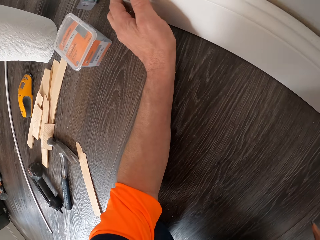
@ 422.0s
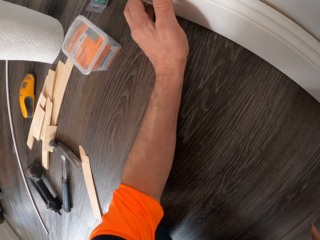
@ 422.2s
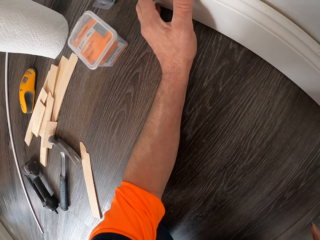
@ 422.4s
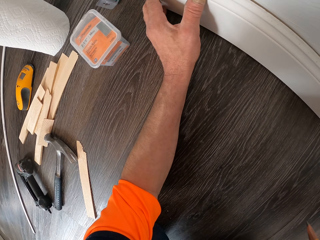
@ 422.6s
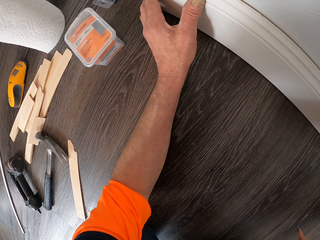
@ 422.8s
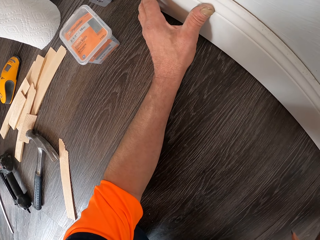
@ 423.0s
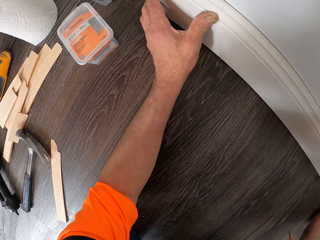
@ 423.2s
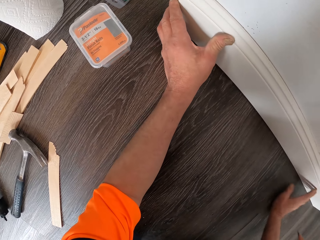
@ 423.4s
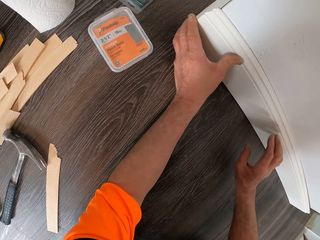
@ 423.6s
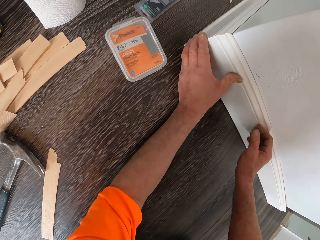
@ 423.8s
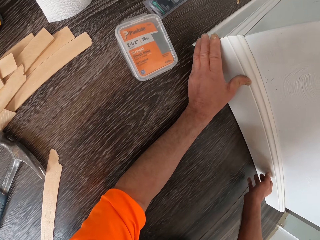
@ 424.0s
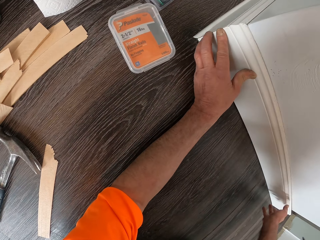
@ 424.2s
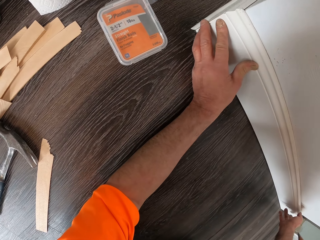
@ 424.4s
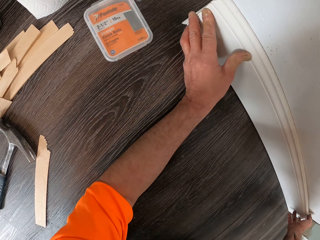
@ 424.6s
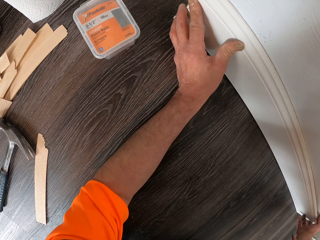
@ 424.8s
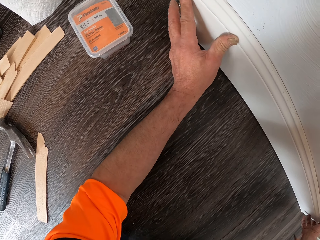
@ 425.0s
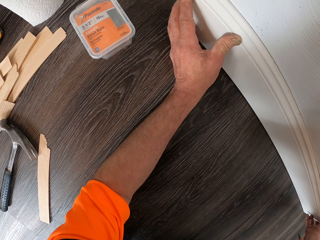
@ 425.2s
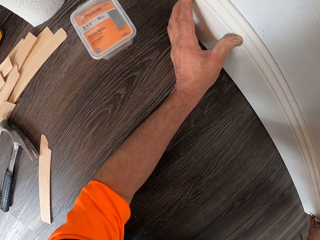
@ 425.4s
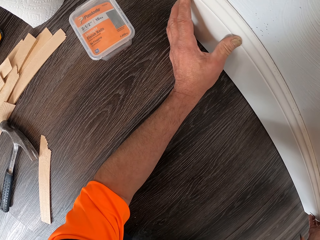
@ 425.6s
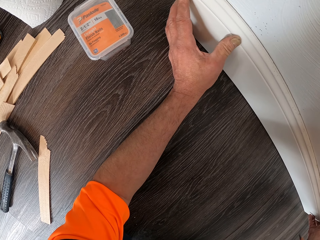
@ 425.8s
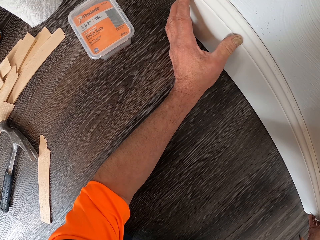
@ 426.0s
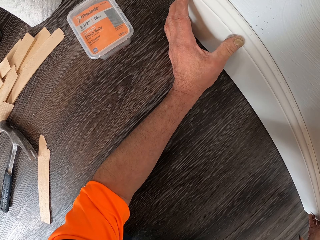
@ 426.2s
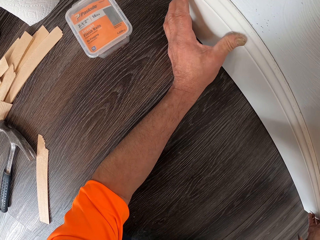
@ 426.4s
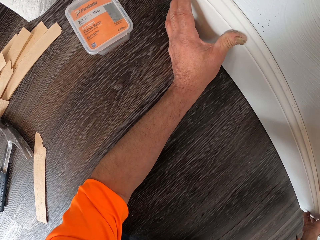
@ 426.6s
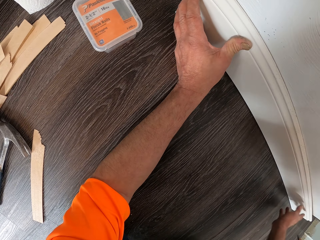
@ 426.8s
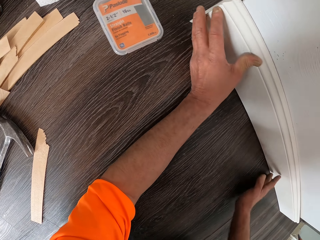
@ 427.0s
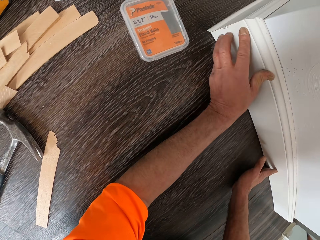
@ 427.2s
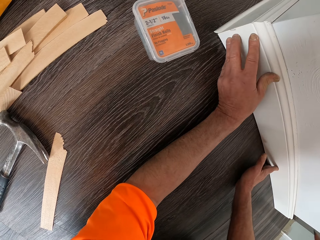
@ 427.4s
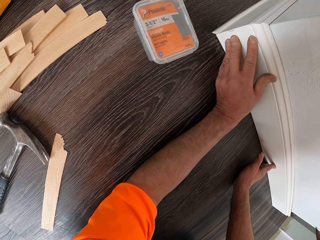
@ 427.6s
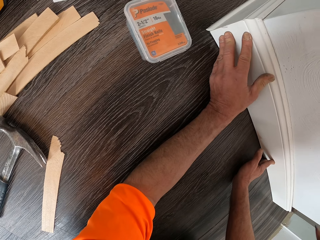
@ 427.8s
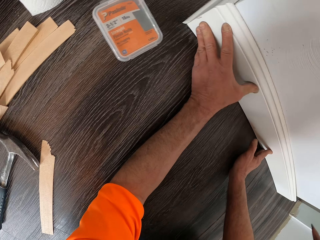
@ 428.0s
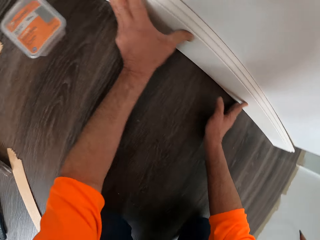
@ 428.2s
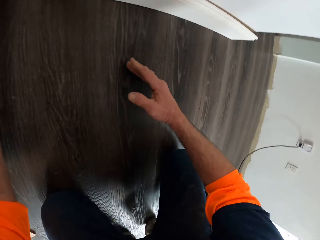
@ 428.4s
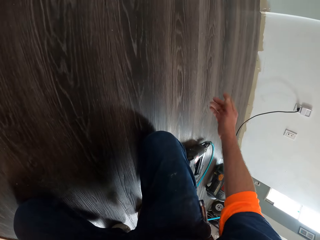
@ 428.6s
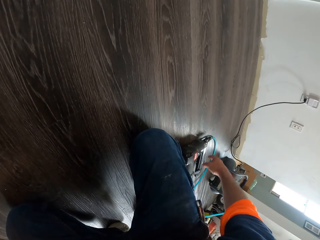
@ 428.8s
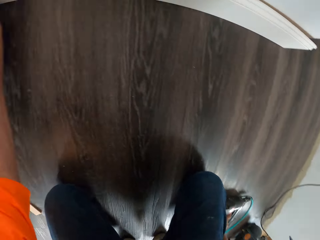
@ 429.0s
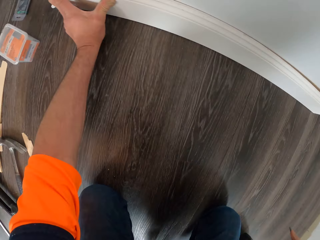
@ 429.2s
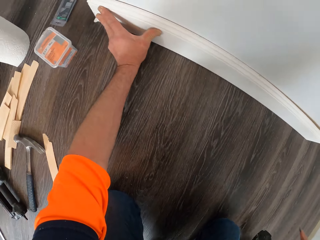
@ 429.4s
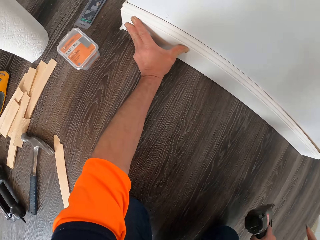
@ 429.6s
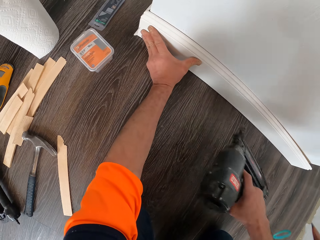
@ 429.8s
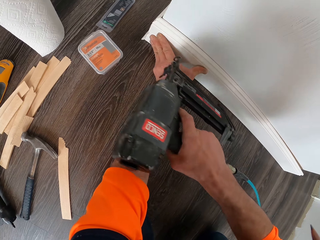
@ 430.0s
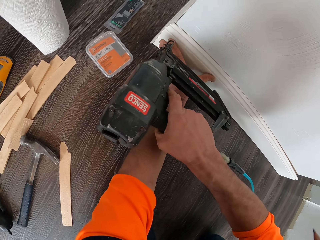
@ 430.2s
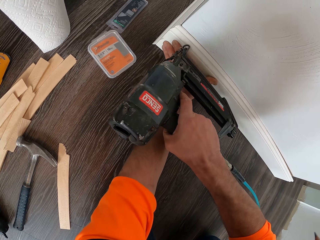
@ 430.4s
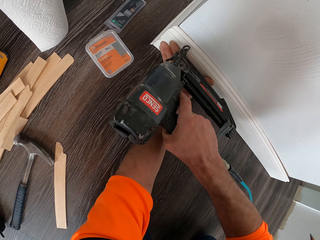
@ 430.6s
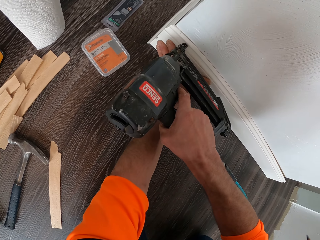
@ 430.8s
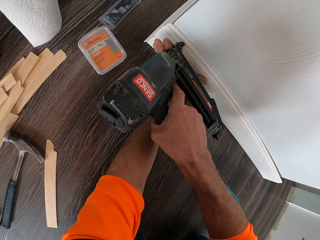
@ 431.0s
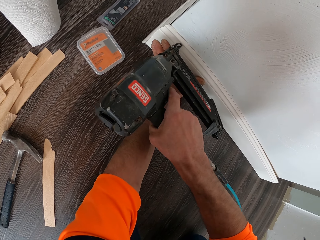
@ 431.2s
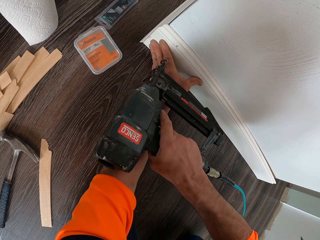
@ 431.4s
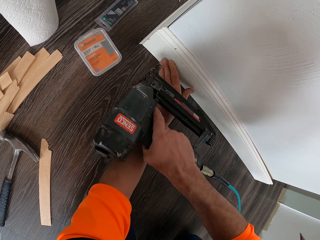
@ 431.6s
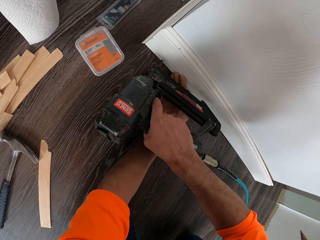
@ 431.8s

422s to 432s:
The camera wearer aligns the piece of wood well on the wall. They pick the second drilling machine from the floor. They drill the wood to the wall.

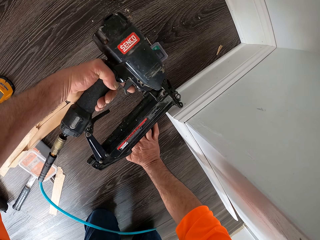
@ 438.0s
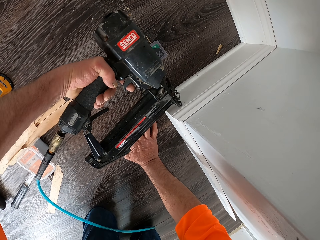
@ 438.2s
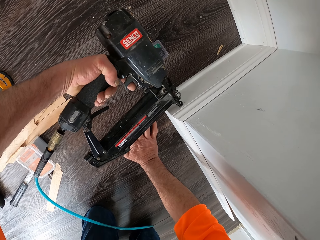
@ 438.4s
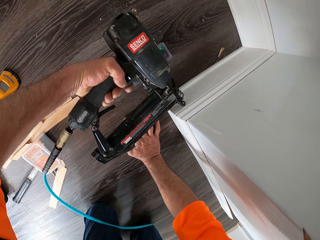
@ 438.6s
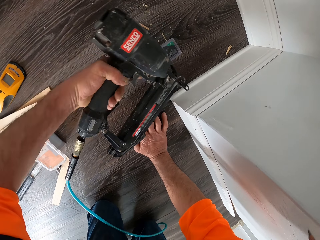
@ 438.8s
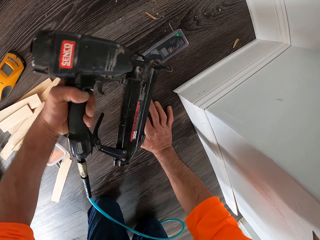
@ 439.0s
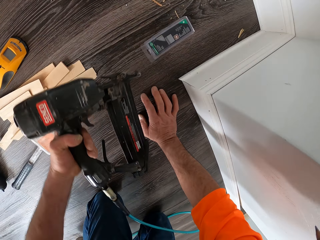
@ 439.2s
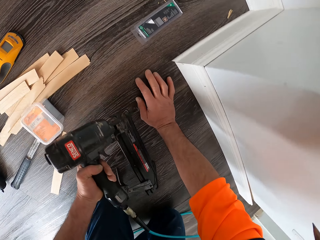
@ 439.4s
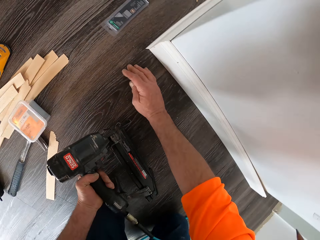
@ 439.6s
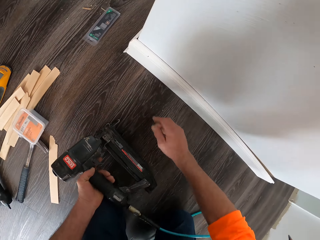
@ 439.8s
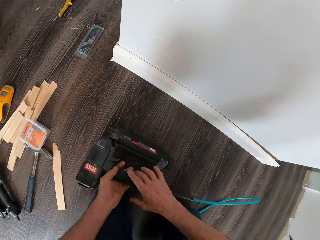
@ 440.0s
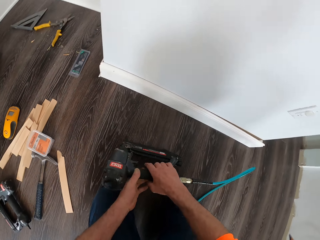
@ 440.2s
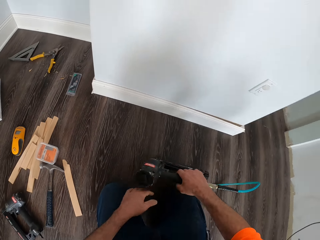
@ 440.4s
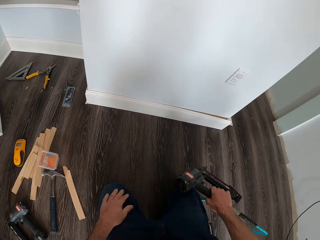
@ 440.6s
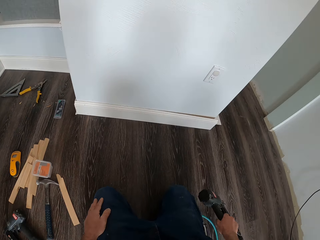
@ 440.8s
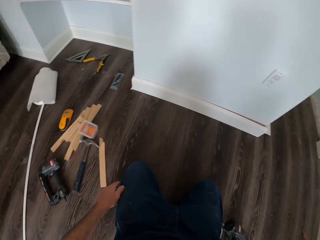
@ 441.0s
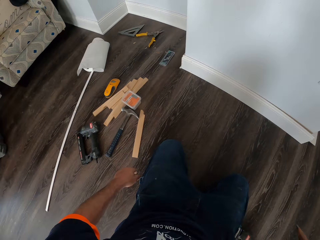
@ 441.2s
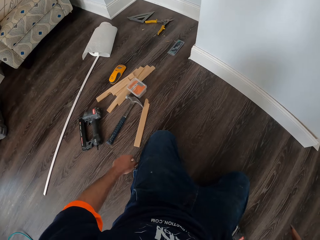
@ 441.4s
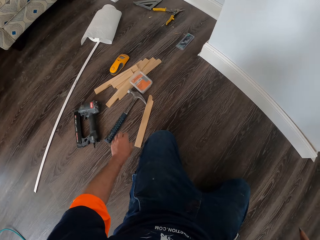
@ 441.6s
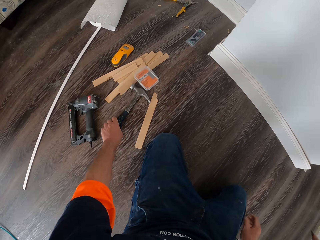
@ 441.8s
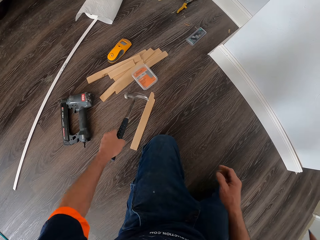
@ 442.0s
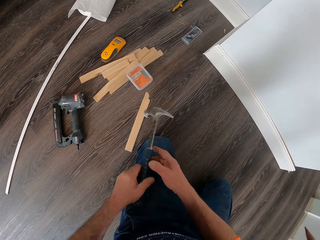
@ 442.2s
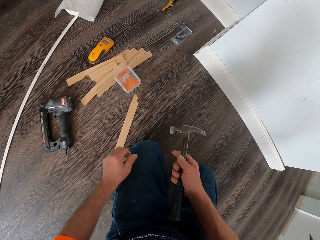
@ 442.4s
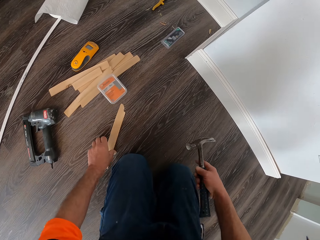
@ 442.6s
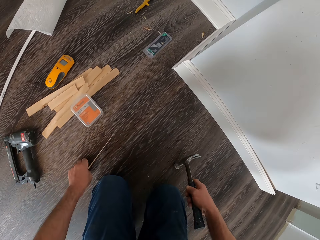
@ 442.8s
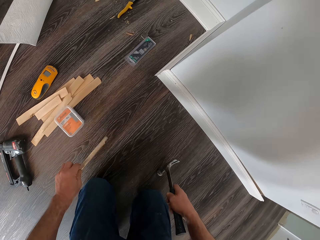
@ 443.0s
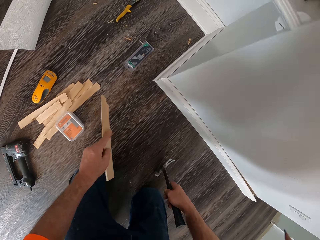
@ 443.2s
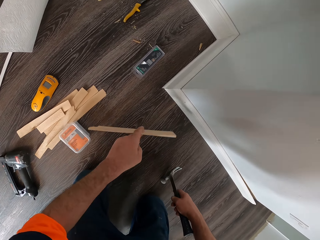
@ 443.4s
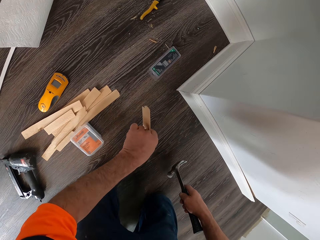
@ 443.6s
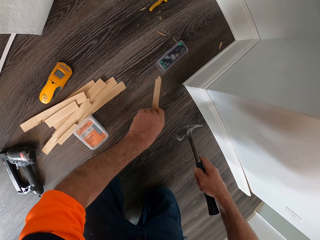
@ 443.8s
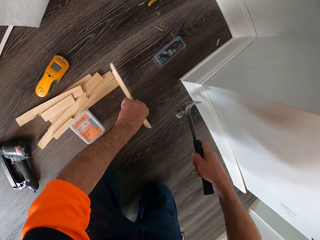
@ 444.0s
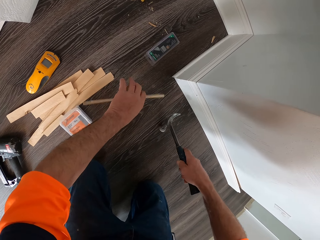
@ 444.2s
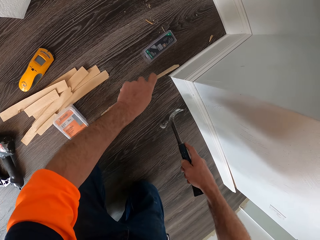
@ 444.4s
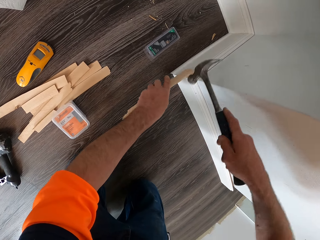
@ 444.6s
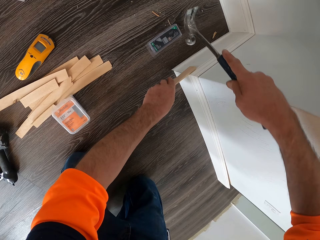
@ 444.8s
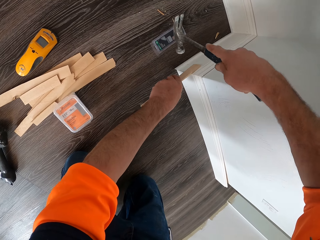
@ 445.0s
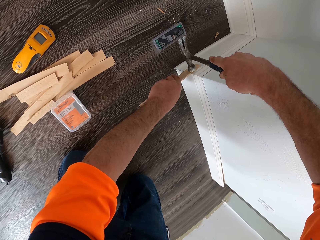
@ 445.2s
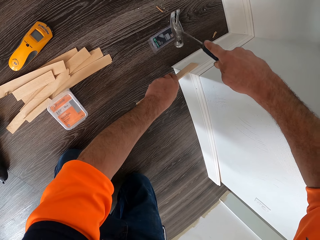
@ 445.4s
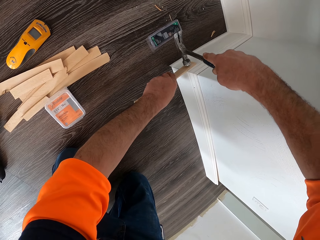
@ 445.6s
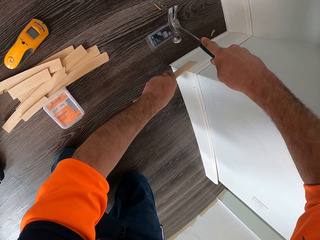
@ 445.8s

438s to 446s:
The camera wearer moves the drilling machine to his right hand. He drops the drilling machine on the floor. He picks the hammer from the floor and moves the hammer to his right hand. He picks a stick or piece of wood from the floor. He places the stick against the wall. He aligns the piece of wood on another piece. He hits the stick with the hammer.

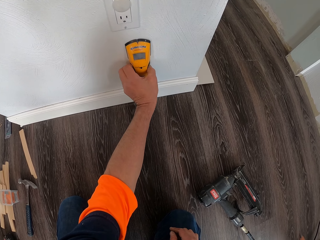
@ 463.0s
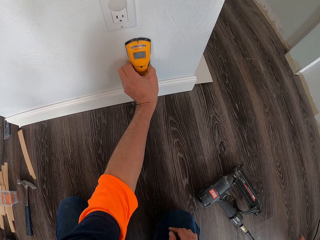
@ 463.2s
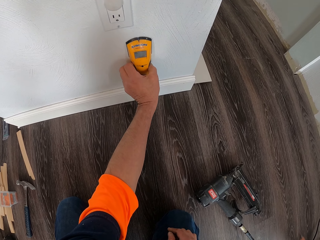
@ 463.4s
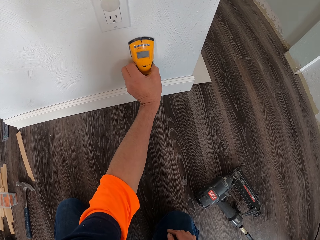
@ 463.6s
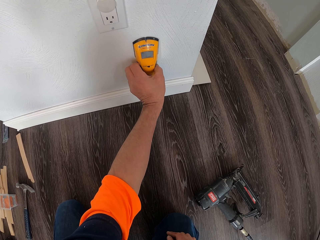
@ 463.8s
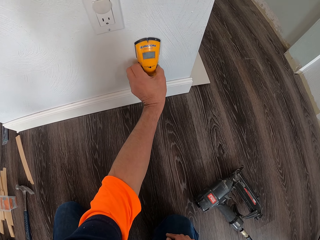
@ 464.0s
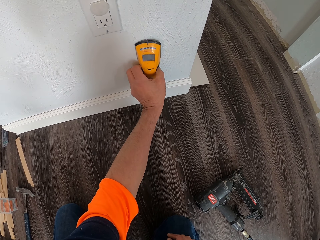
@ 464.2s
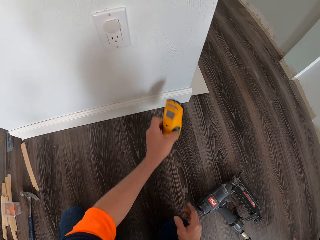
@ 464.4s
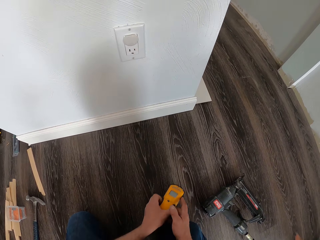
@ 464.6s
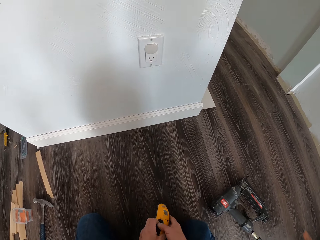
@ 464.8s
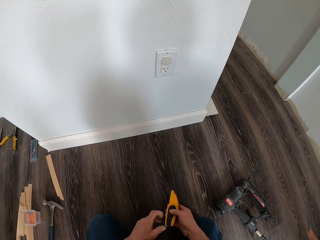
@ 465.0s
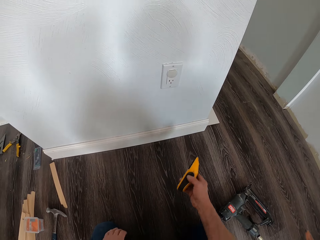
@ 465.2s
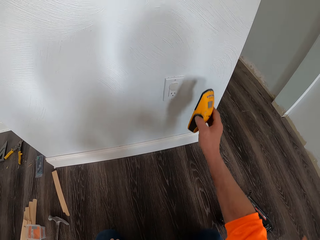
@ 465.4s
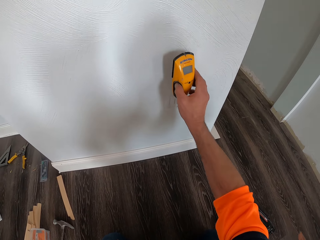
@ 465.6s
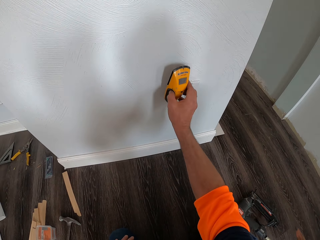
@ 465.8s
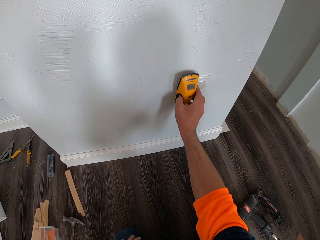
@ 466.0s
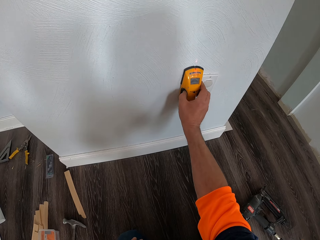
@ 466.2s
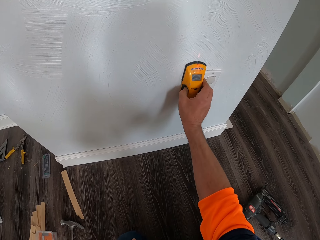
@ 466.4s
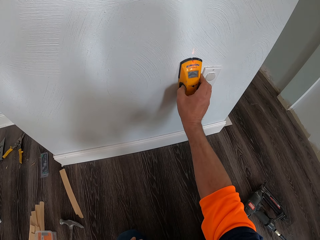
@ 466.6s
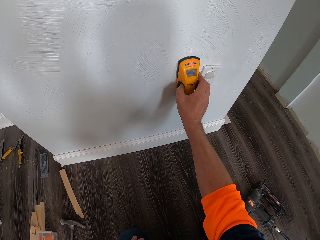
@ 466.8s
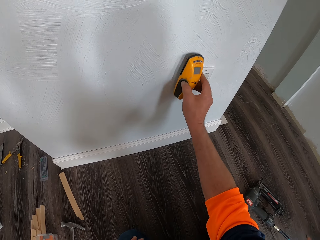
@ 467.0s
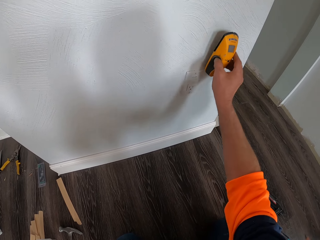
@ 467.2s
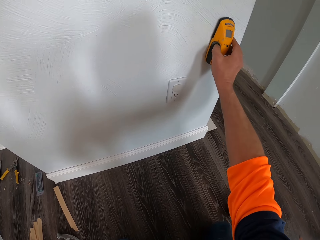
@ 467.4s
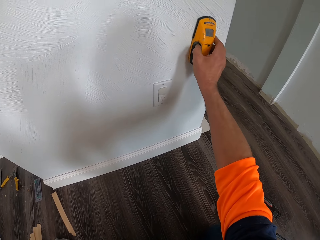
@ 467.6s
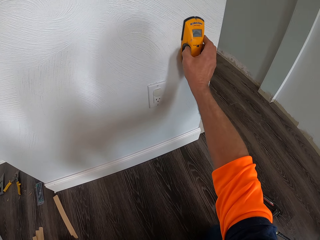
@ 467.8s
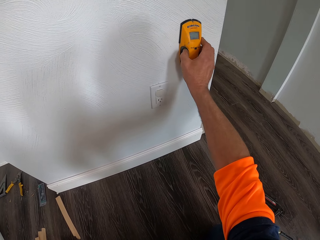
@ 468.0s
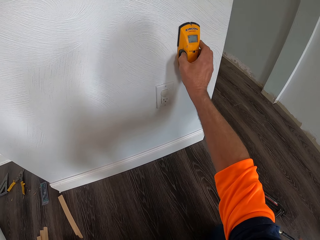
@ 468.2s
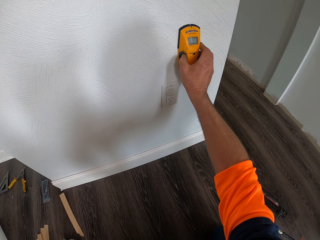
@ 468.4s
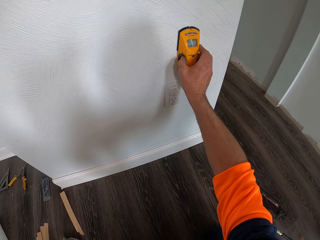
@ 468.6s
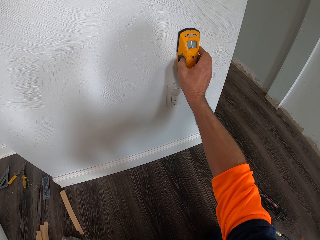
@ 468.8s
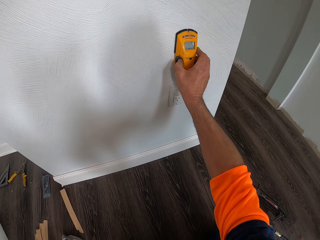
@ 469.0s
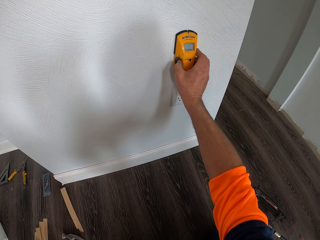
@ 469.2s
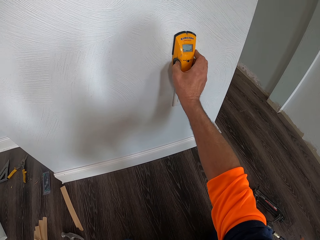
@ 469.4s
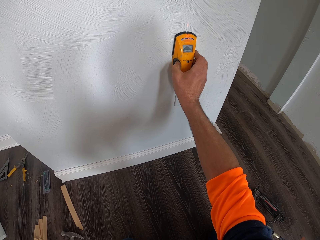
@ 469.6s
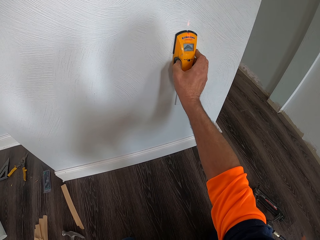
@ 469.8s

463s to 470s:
The camera wearer moves the air quality meter to his right hand. He runs the air quality meter along the wall.
